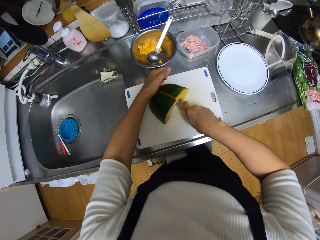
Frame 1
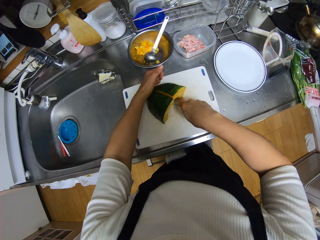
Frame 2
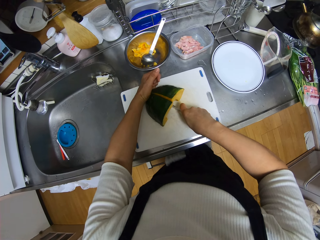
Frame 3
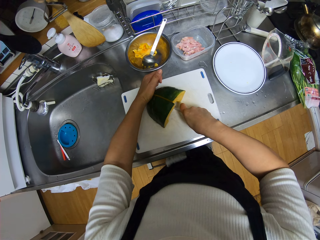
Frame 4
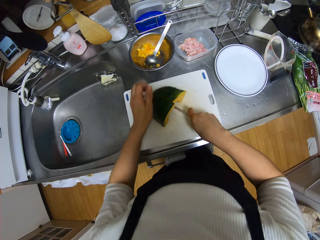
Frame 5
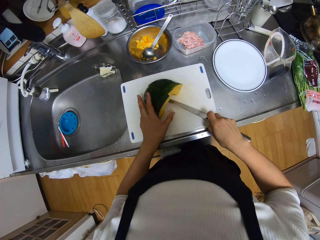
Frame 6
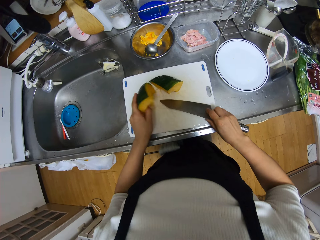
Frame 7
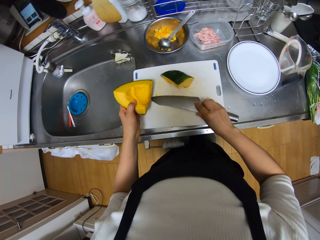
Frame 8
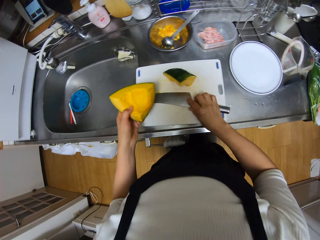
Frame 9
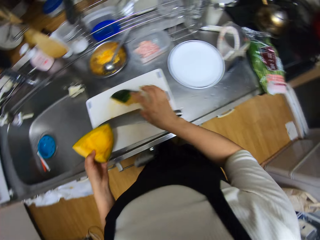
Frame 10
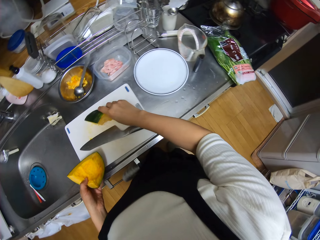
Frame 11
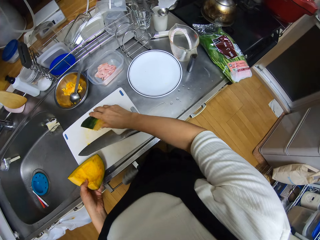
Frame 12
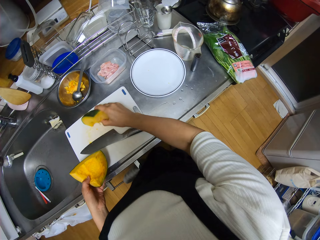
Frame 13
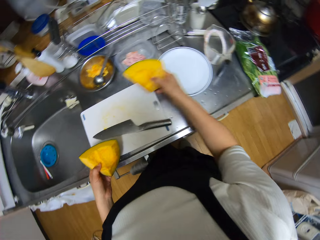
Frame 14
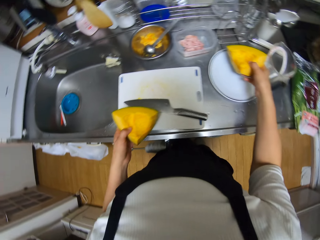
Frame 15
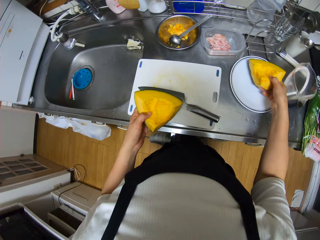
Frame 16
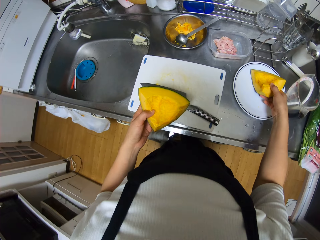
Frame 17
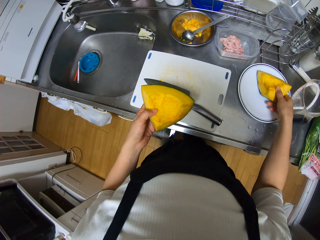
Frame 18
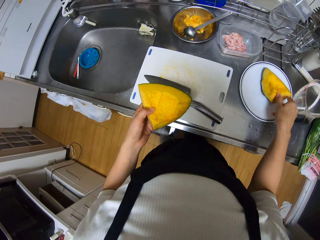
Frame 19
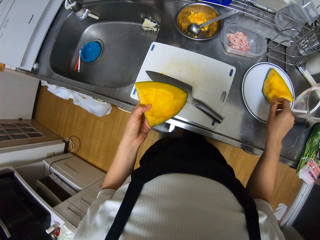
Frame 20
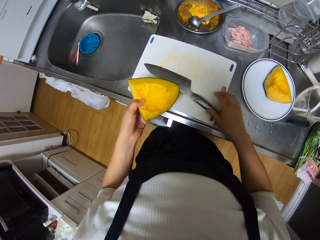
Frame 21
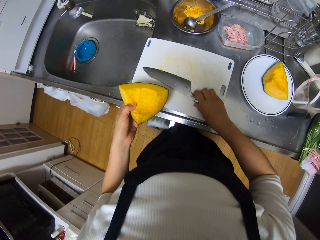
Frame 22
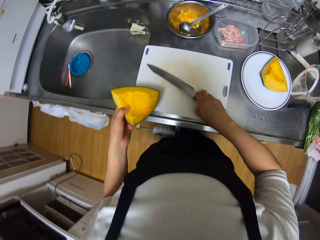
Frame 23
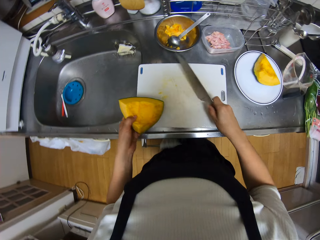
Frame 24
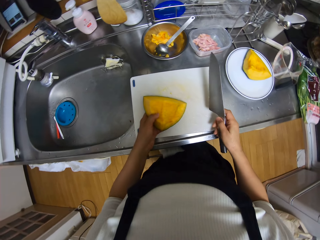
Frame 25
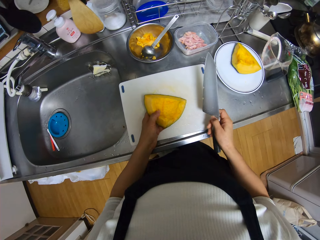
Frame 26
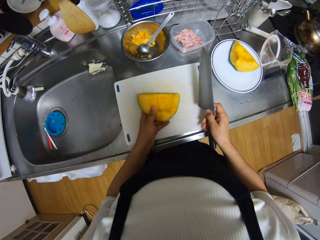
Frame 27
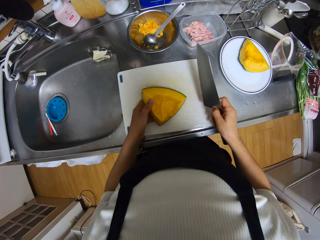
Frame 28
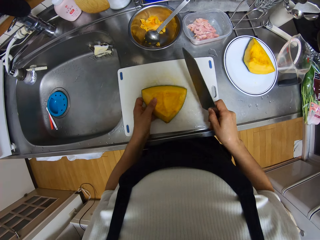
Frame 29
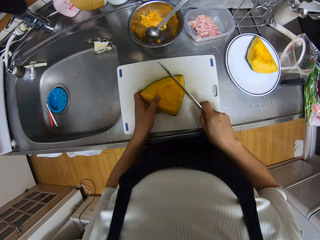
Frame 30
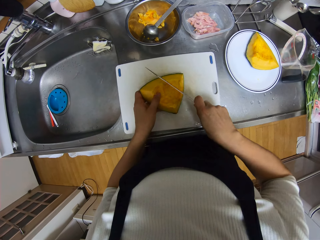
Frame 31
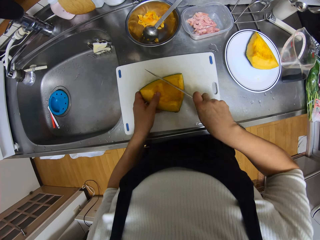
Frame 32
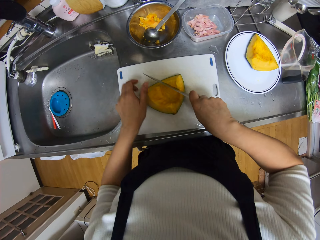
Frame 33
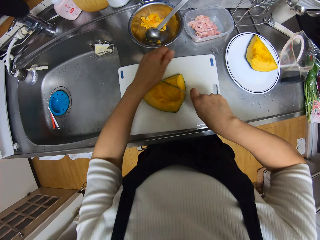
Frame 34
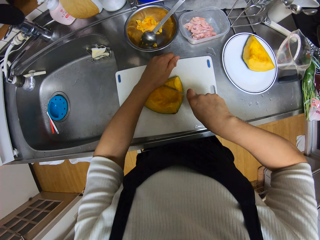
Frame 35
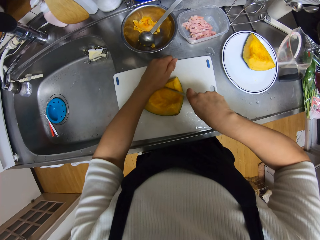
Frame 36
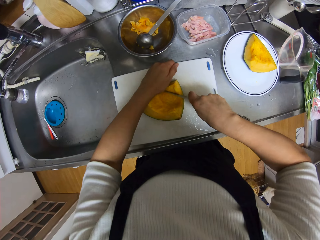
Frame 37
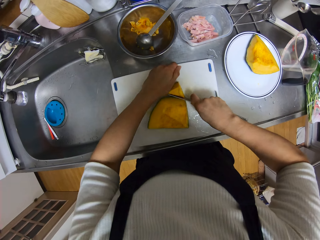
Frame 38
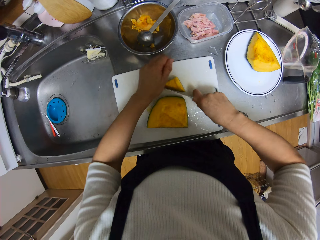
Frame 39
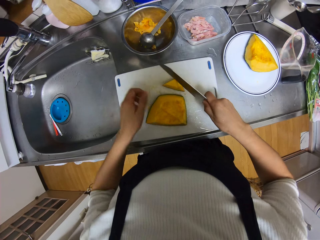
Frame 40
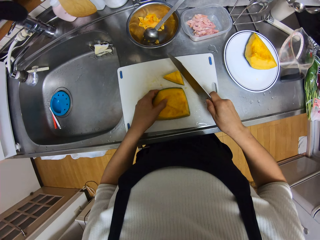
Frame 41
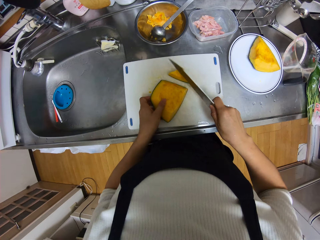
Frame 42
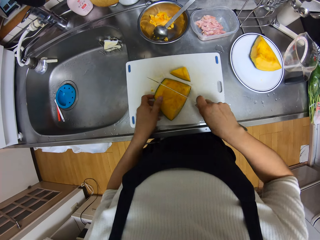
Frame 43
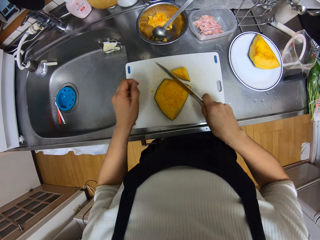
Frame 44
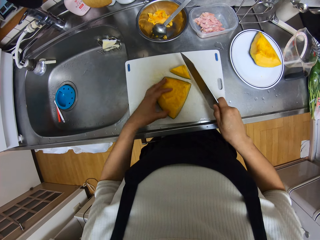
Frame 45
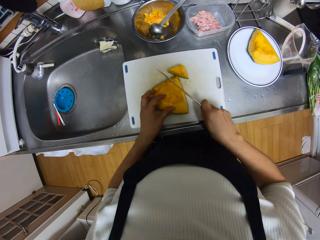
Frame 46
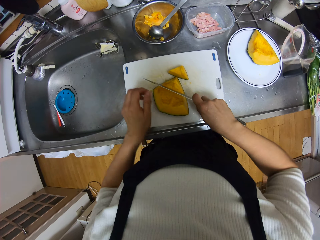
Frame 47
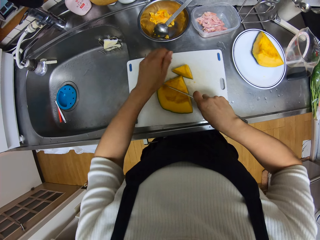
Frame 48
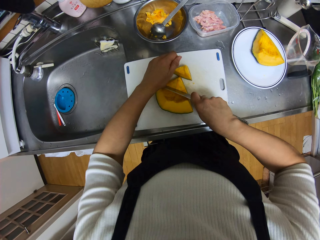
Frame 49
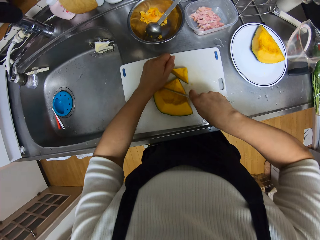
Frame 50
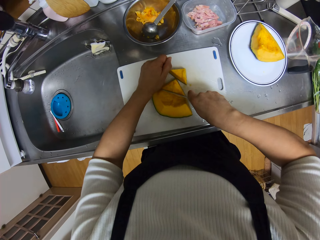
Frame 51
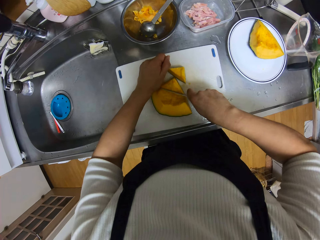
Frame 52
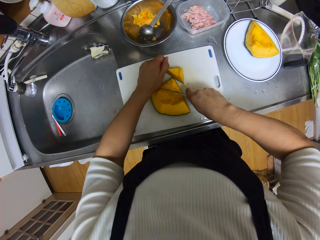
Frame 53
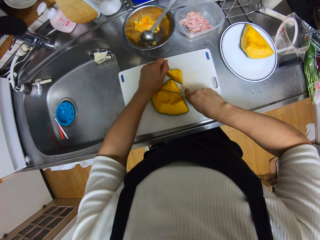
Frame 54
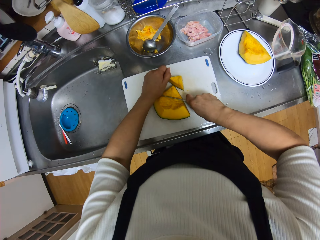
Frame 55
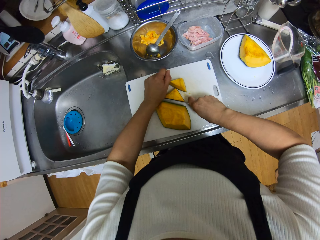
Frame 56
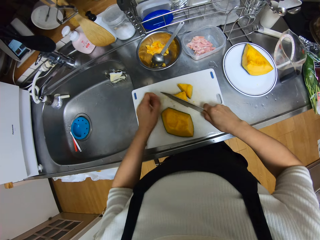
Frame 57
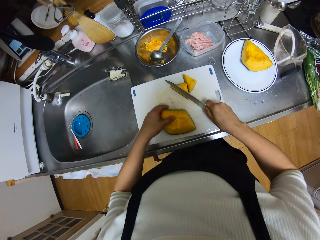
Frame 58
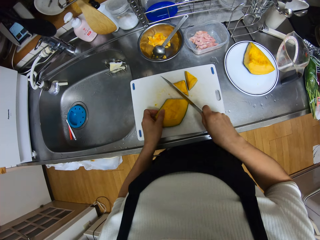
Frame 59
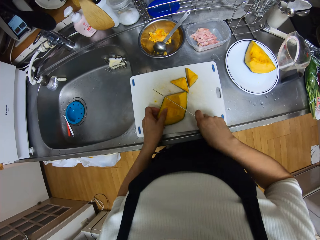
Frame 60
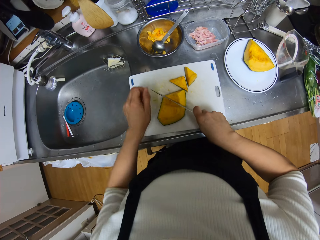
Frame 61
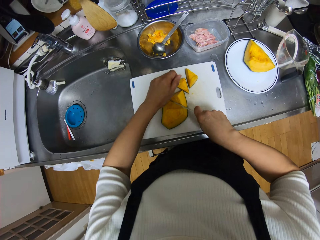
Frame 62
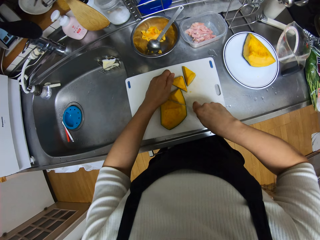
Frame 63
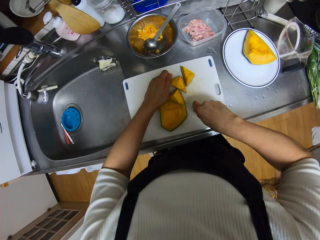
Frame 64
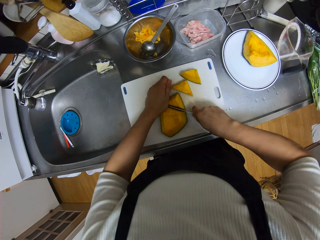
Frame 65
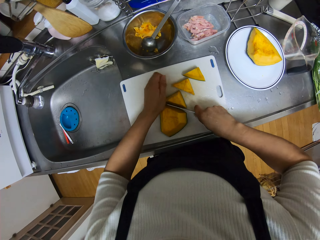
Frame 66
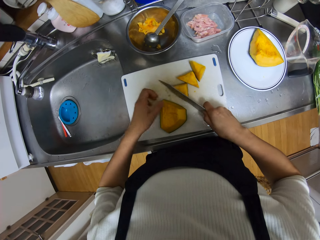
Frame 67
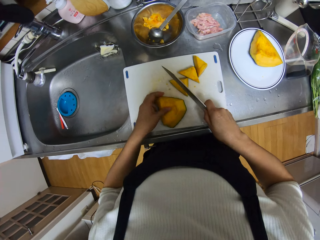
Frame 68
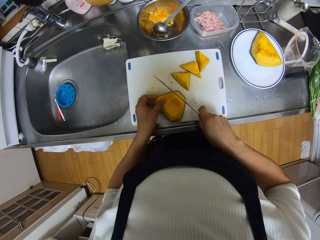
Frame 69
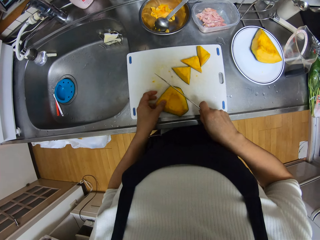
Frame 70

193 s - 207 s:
The camera wearer picks up one half of the pawpaw with her left hand. She drops the knife on the chopping board. She picks up the other half of the pawpaw from the chopping board with her right hand. She drops the other half of the pawpaw on the plate. She picks up the knife from the chopping board with her right hand. She drops the half of the pawpaw on the chopping board. She cuts the half of the pawpaw into smaller pieces repeatedly.

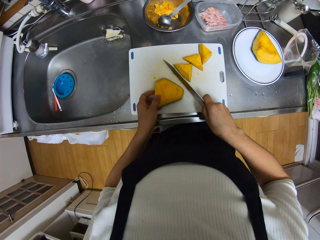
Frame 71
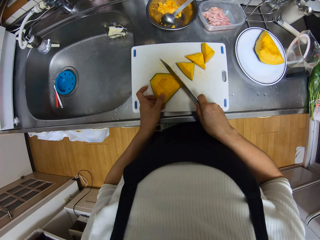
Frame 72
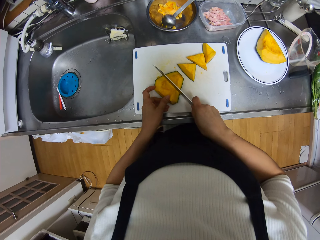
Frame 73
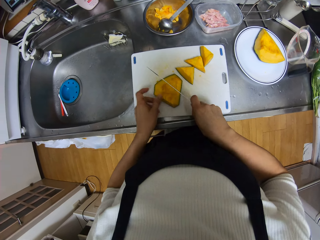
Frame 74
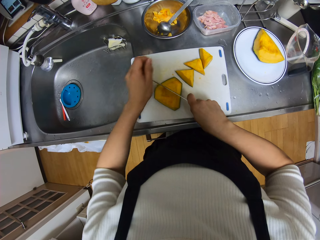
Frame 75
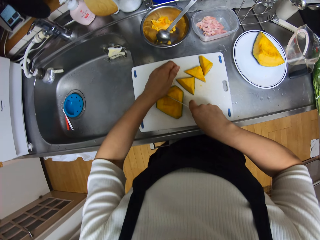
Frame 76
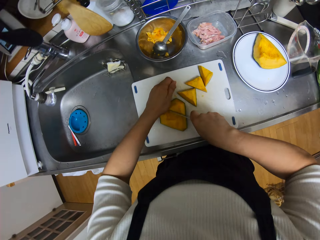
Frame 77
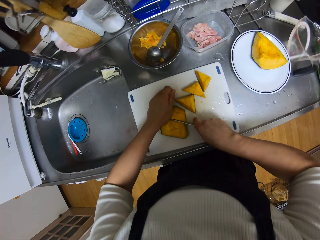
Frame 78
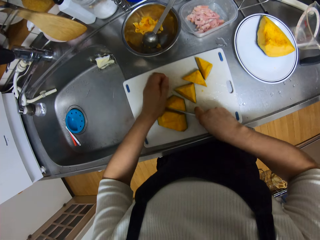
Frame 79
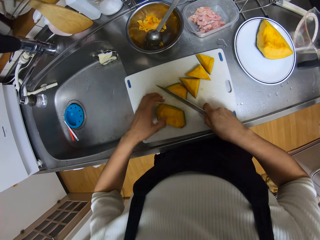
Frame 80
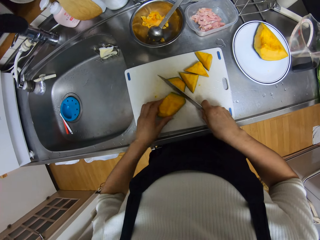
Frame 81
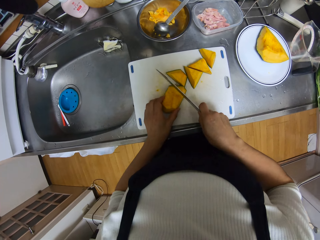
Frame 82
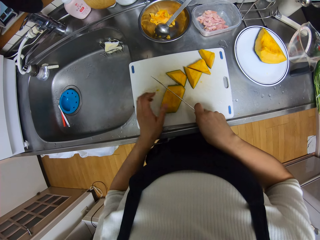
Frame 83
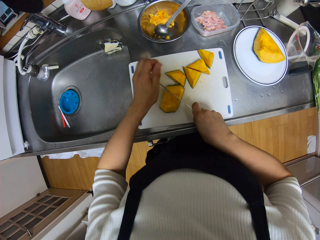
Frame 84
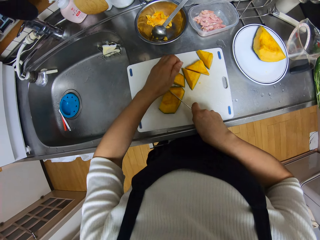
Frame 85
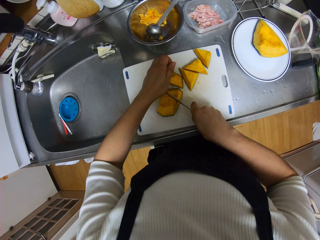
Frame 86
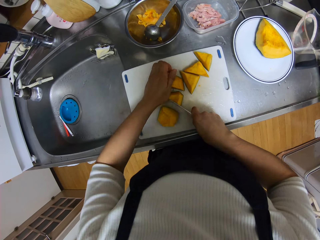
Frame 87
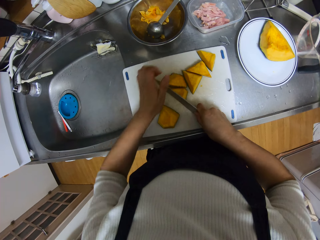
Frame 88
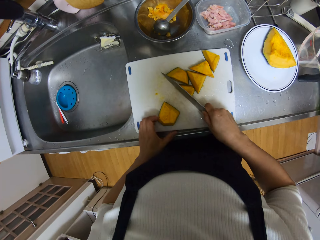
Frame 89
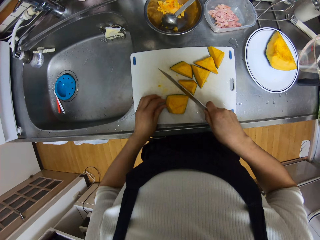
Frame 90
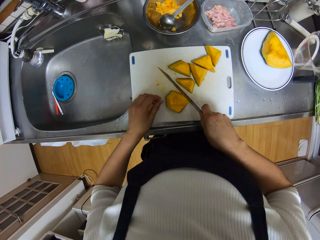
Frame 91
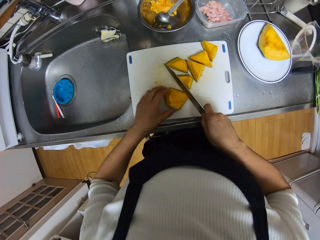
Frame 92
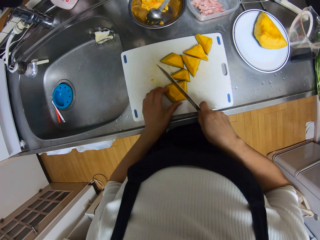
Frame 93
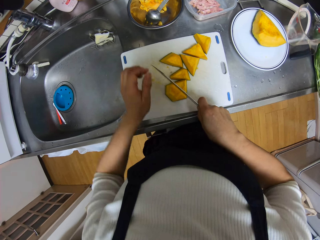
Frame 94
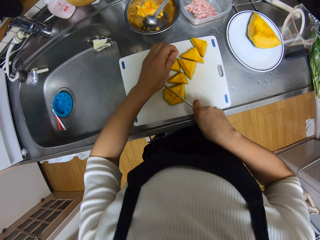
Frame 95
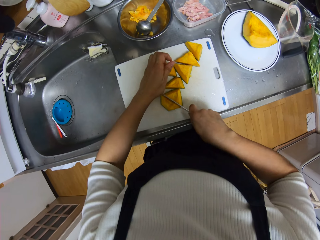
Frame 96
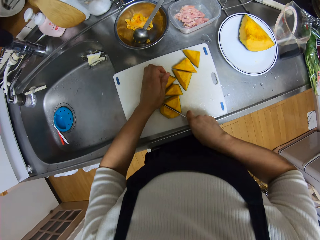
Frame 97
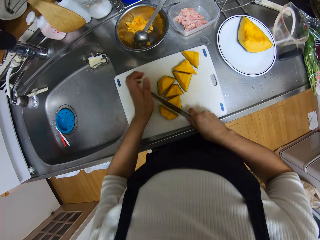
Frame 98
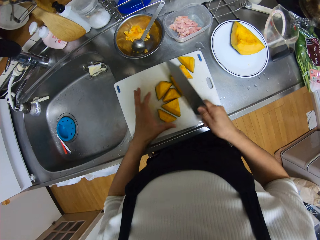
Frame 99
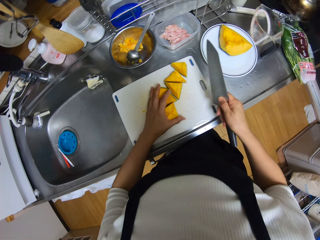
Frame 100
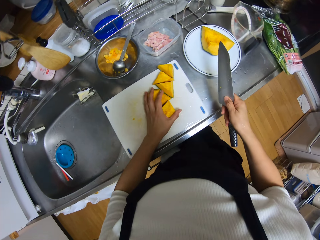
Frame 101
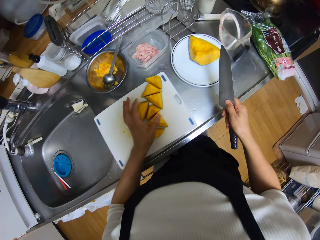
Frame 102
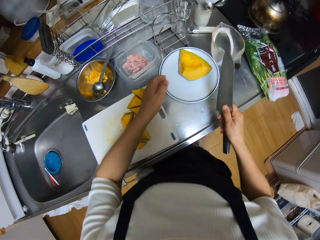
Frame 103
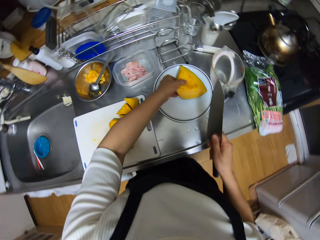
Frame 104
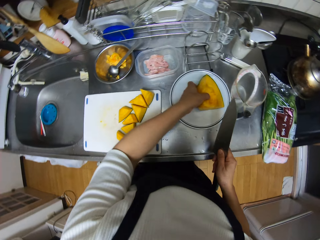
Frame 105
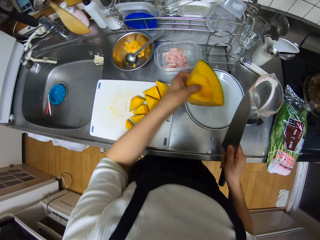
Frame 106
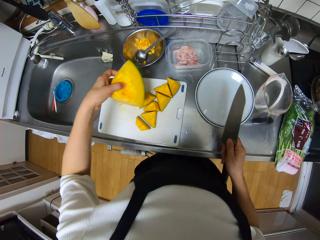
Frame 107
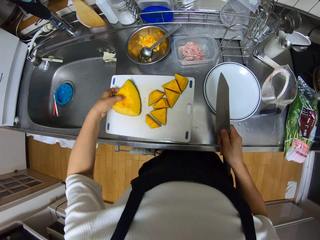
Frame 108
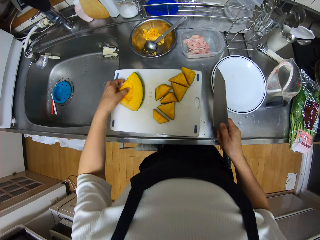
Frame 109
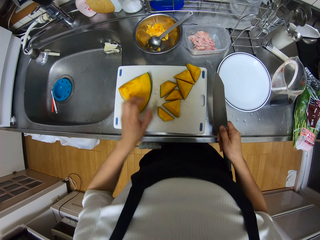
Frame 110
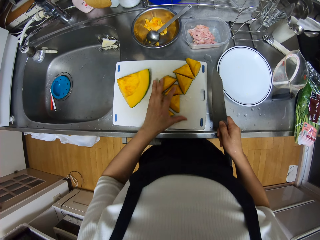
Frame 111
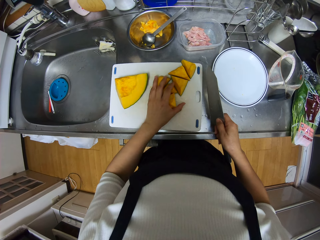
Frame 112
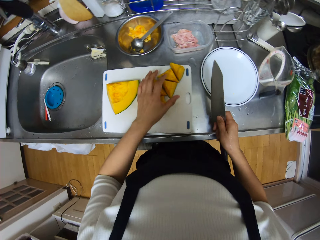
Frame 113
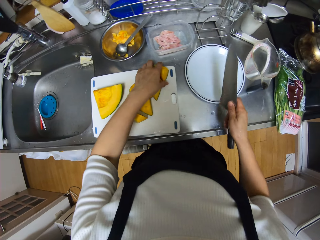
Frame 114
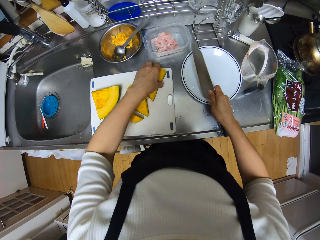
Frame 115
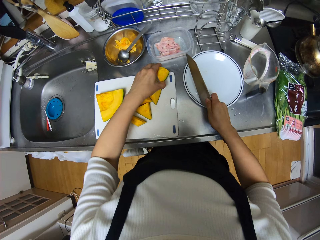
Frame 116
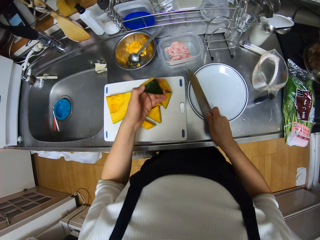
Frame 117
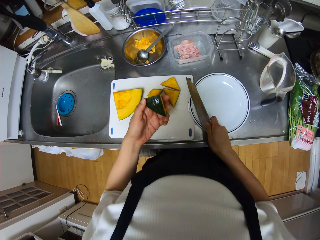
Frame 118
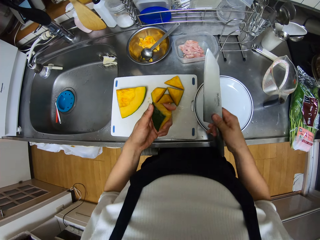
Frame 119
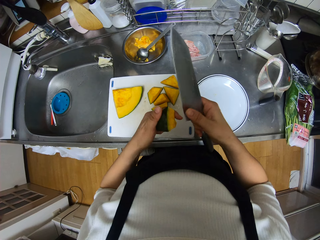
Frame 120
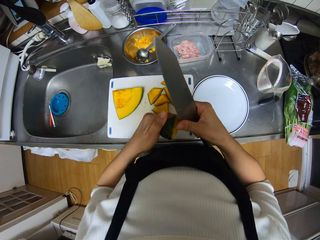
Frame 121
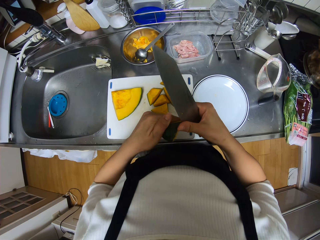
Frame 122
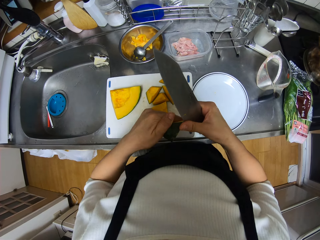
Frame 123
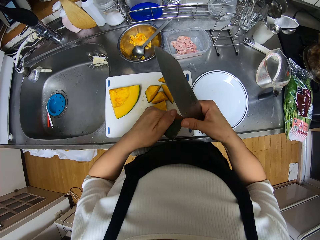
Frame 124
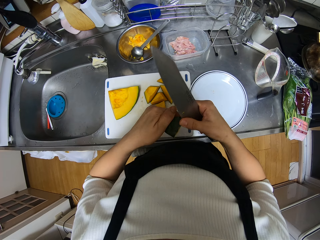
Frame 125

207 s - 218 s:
The camera wearer cuts the half of the pawpaw into smaller pieces repeatedly. She moves the smaller pawpaw on the chopping board with her left hand. She picks up the other half of the pawpaw from the plate with her left hand. She drops the other half of the pawpaw on the chopping board. She moves the smaller pawpaw on the chopping board with her left hand. She picks up one of the smaller pieces of pawpaw with her left hand. She moves the plate on the counter with her right hand. She shaves the edges of the smaller piece of pawpaw with the knife.
